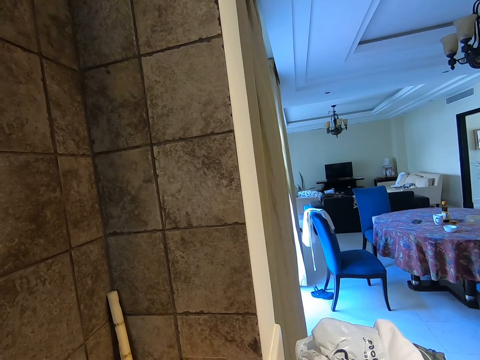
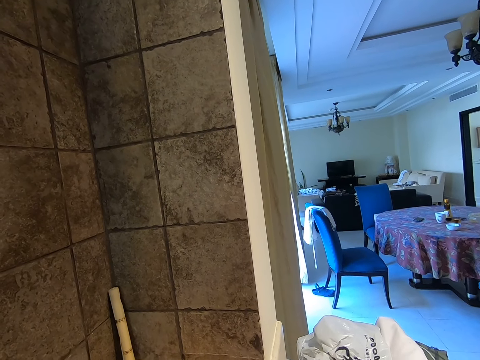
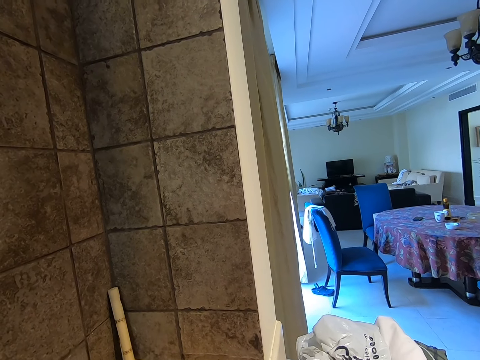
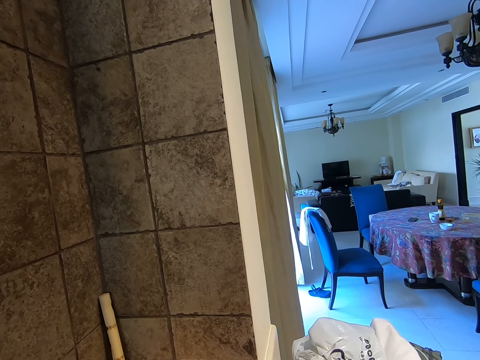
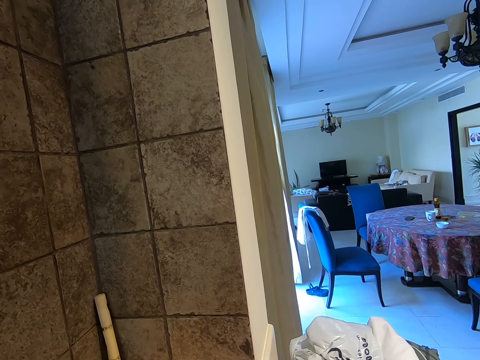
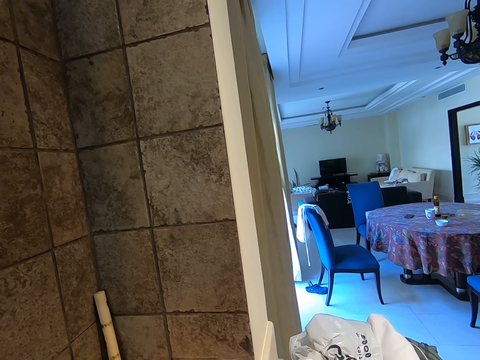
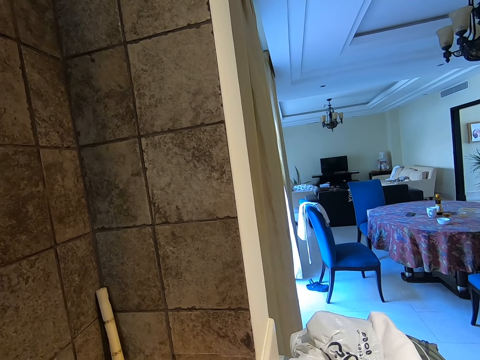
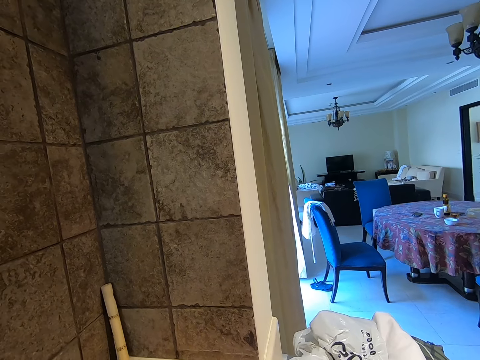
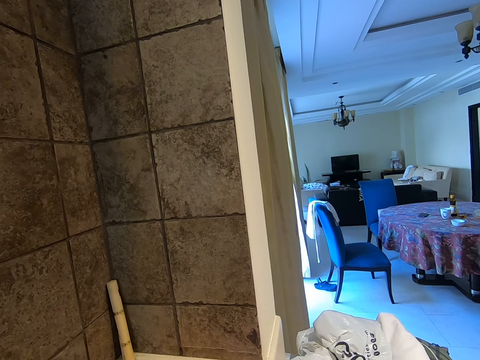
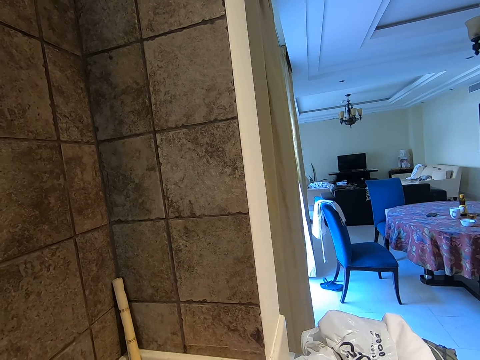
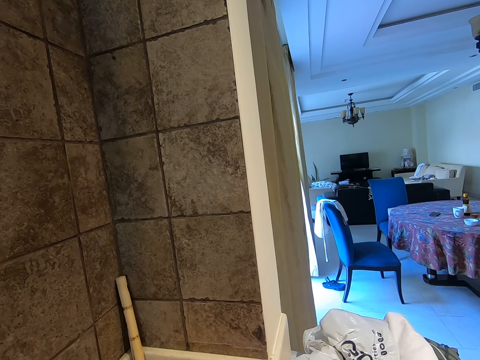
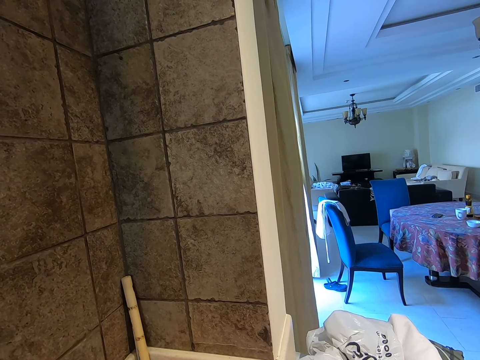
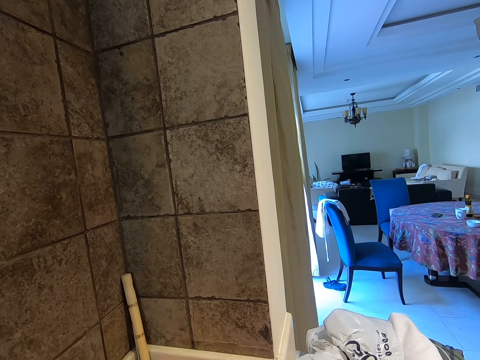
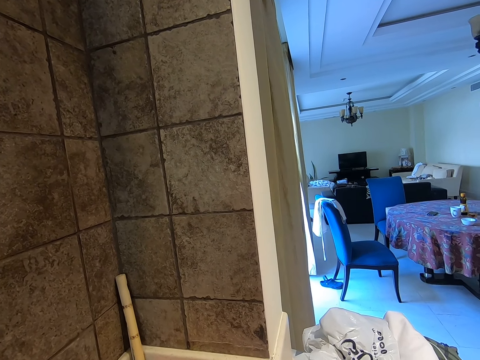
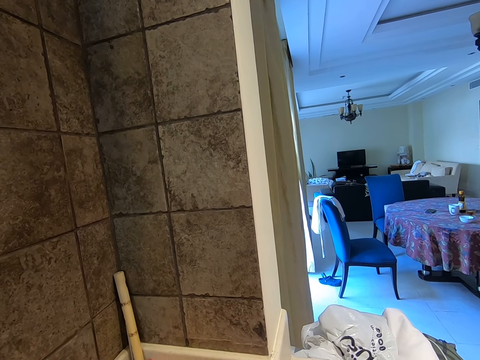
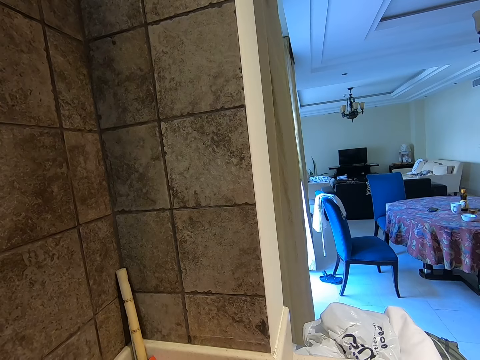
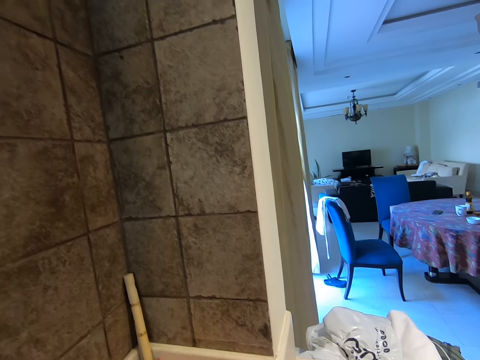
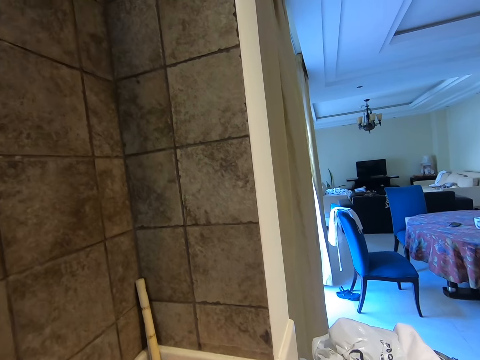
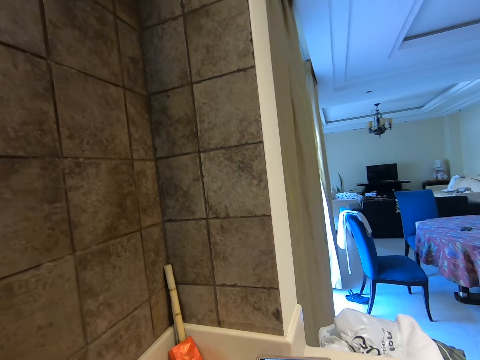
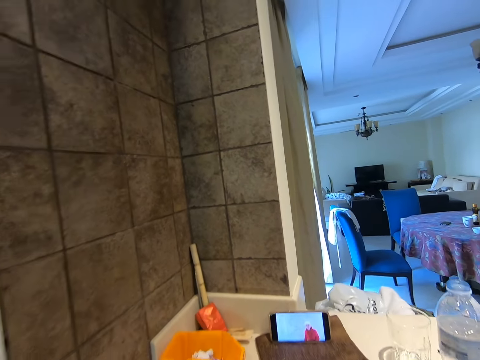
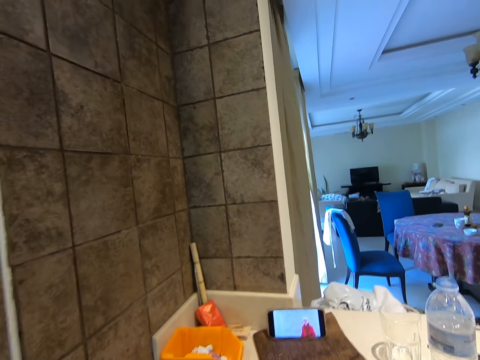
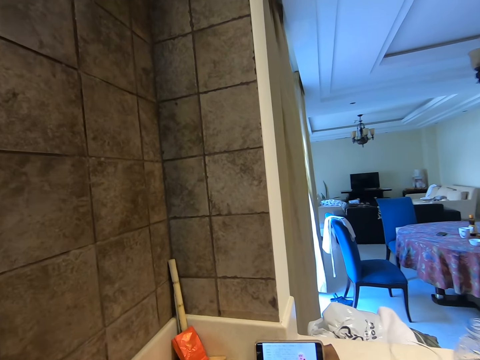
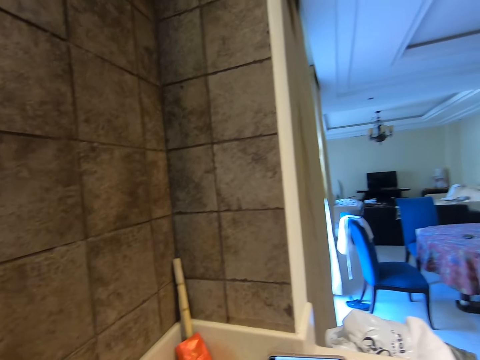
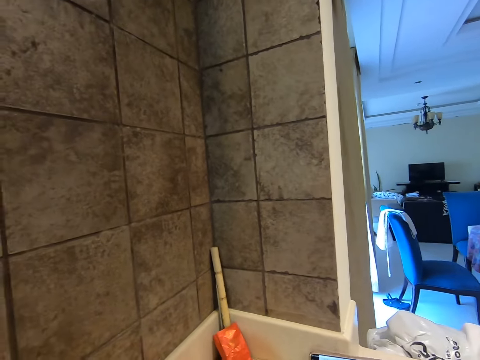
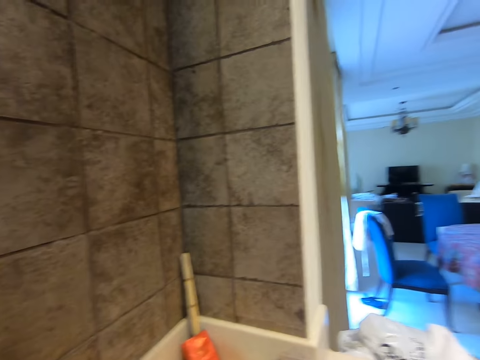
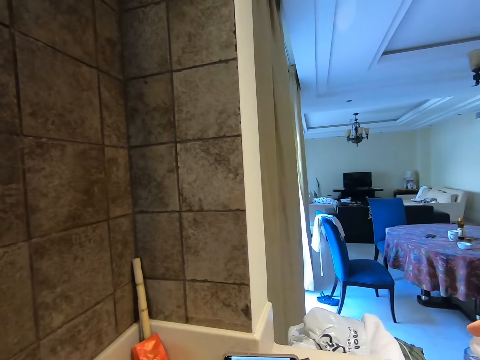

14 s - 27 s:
The camera wearer converses. They look at the phone.

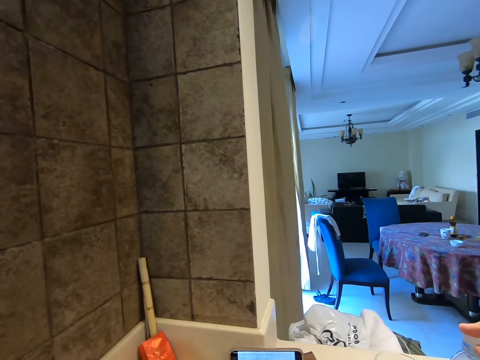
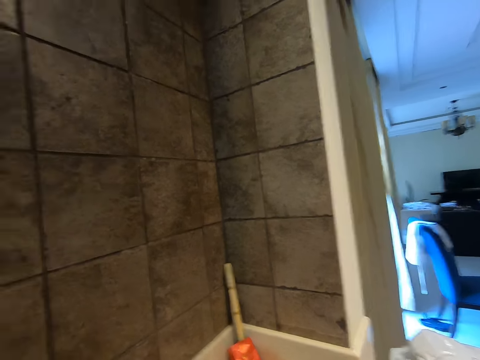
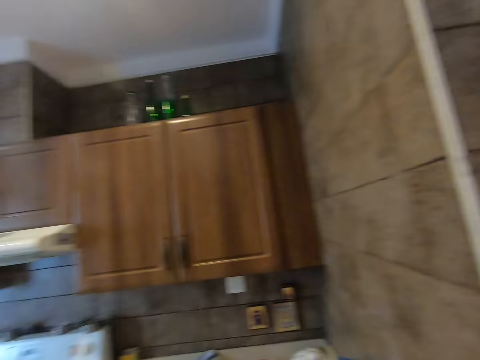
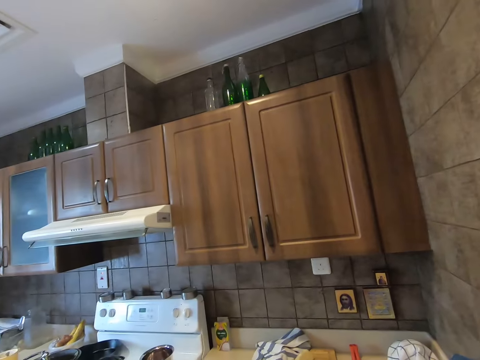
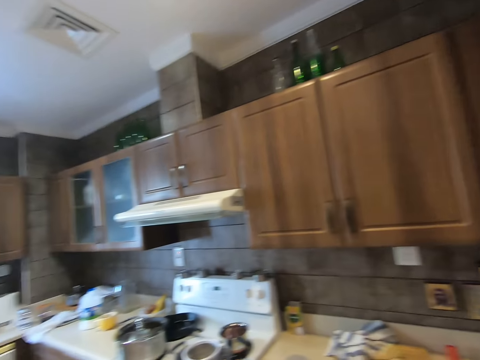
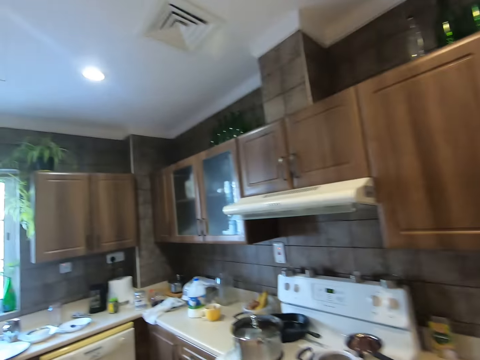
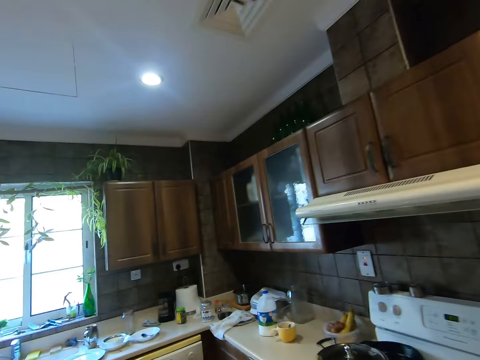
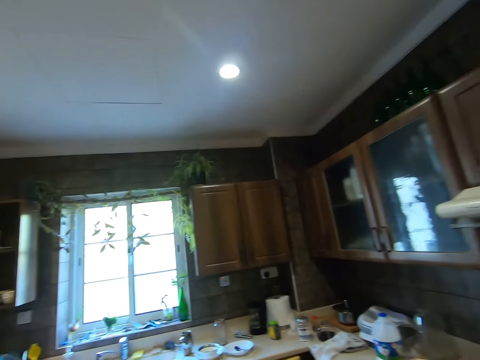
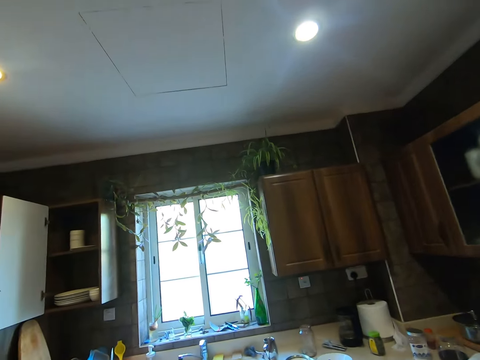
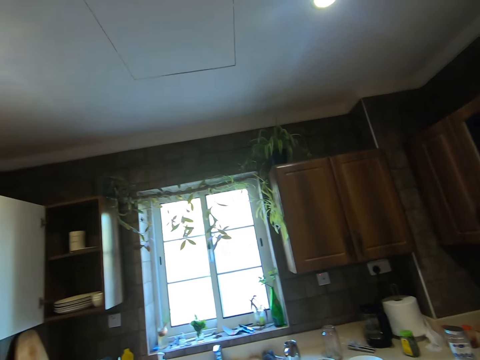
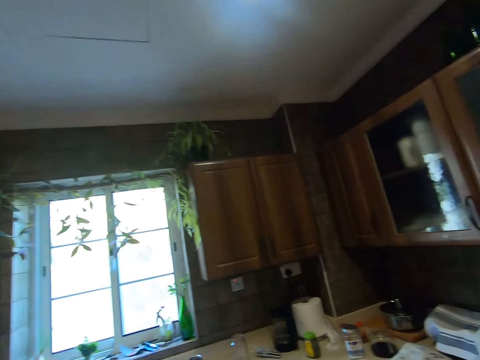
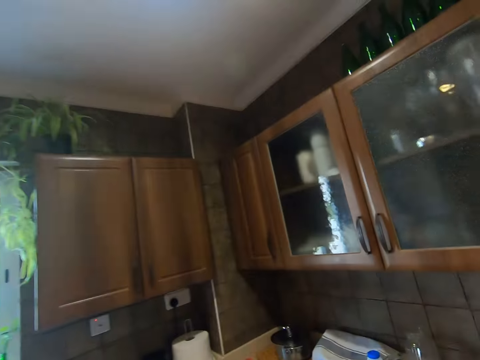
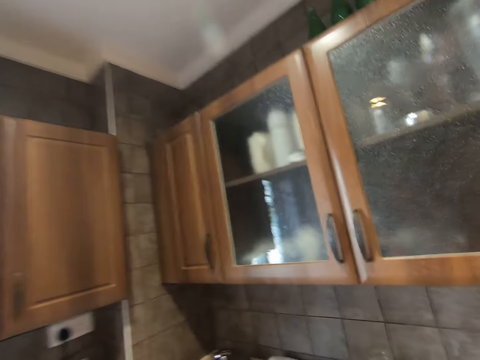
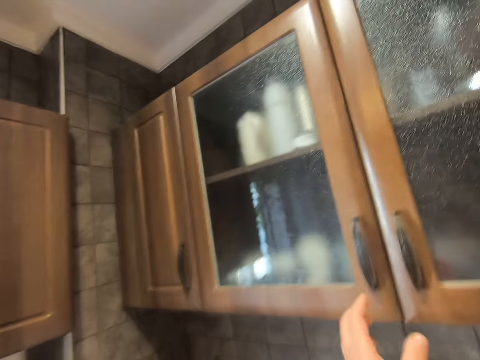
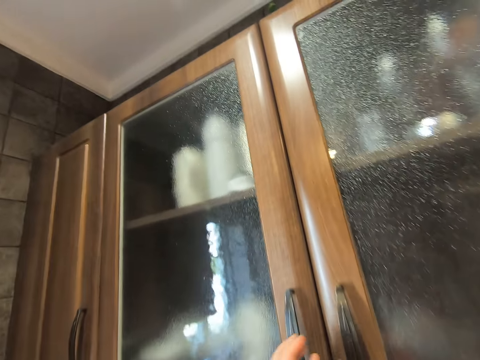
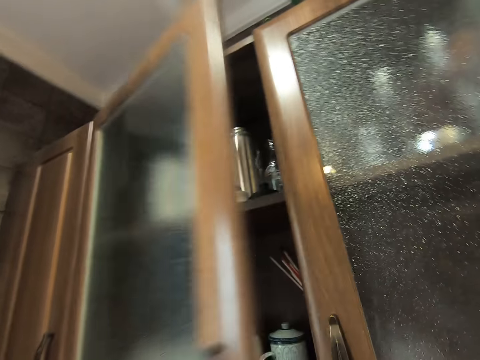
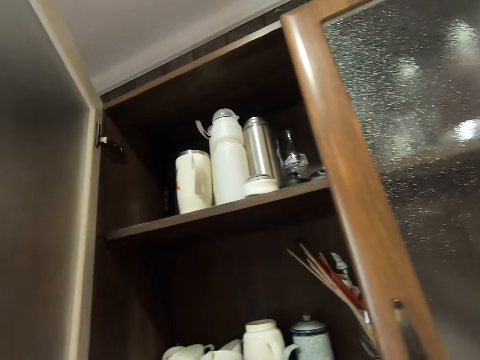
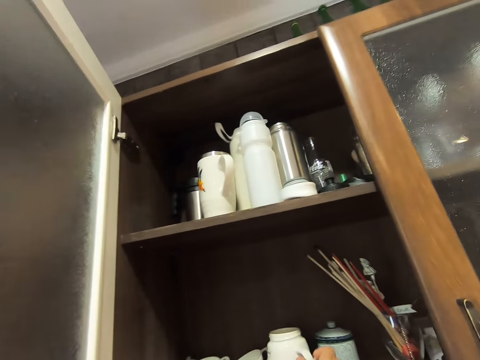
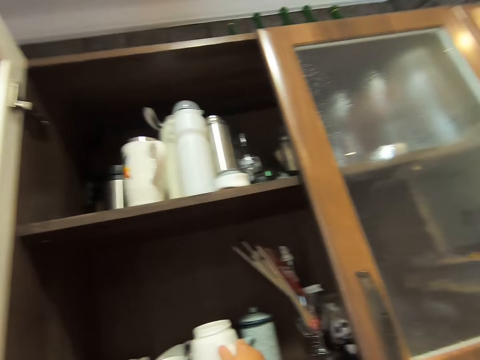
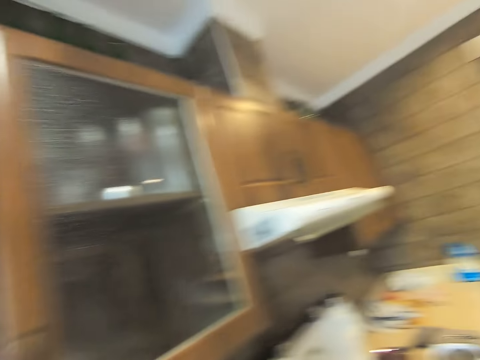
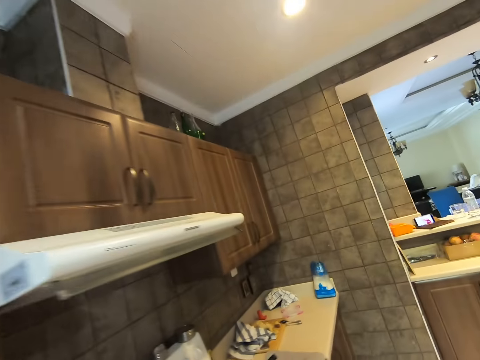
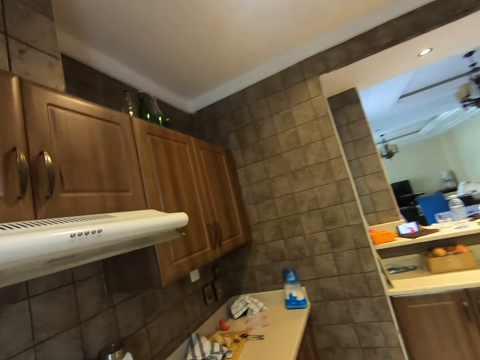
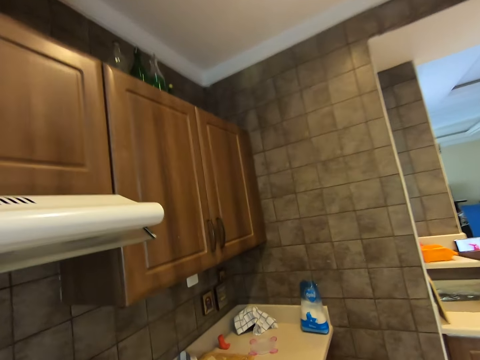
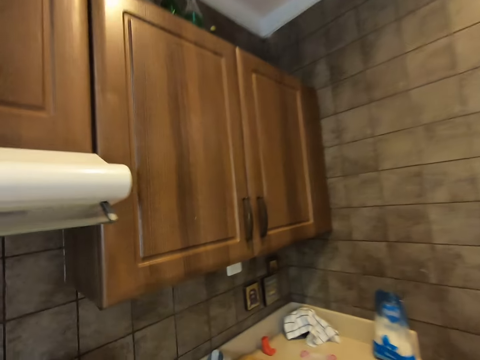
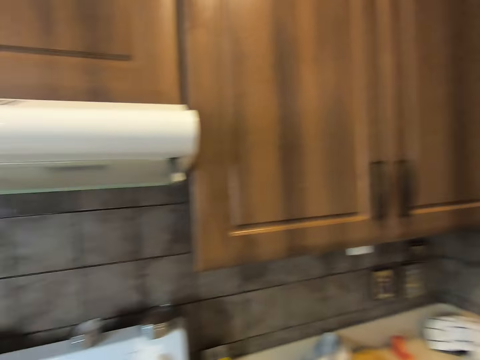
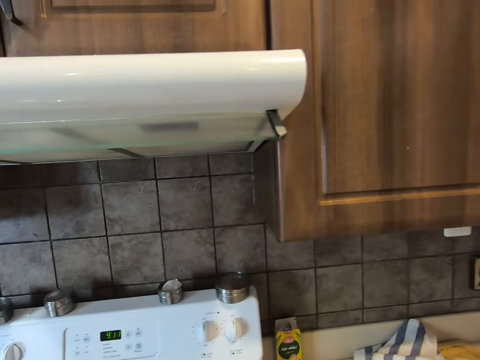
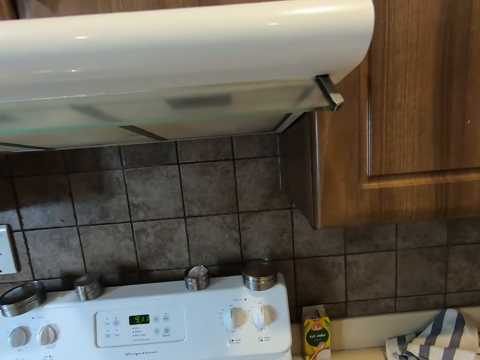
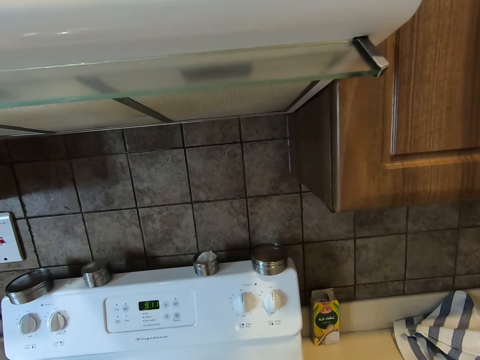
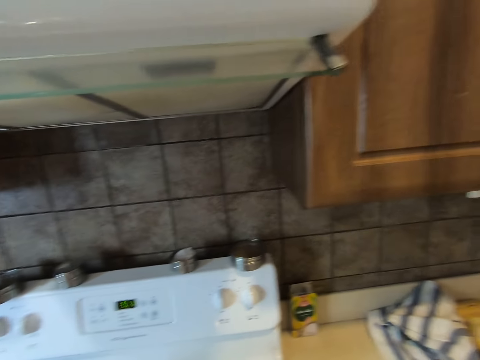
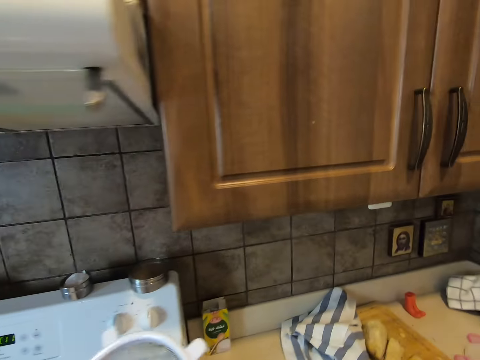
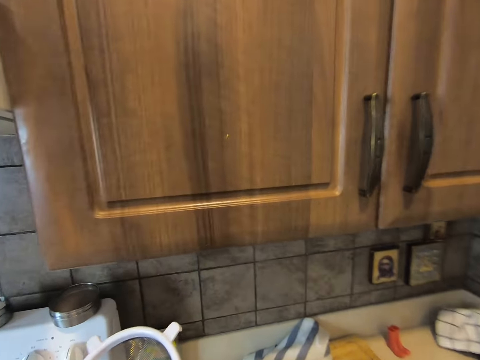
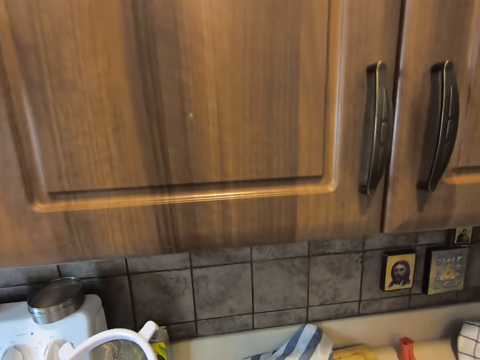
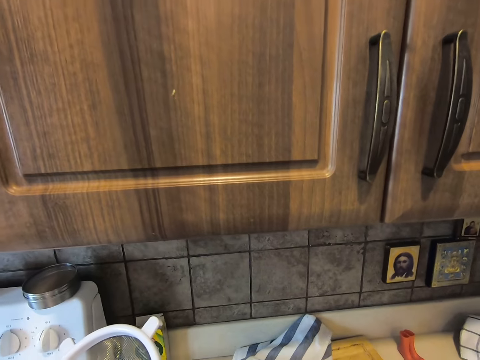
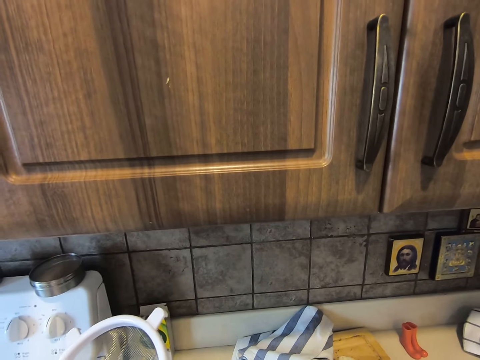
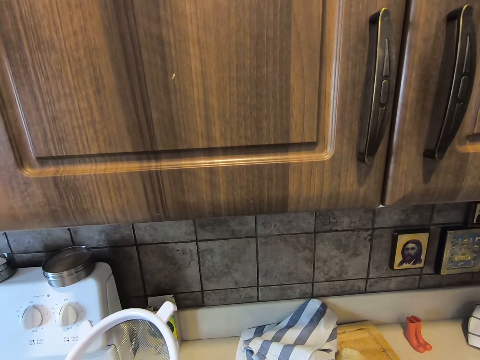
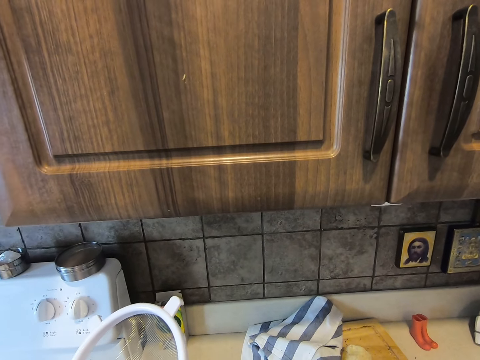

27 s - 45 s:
The camera wearer looks around the kitchen. They open a cabinet. They walk around the house. They hold a sieve.
